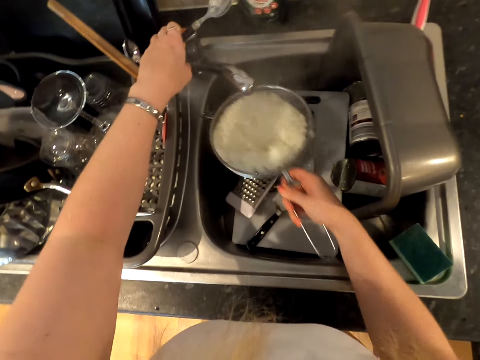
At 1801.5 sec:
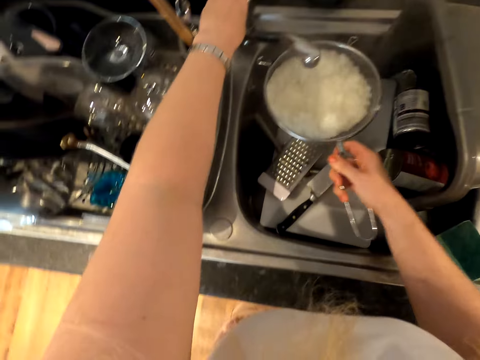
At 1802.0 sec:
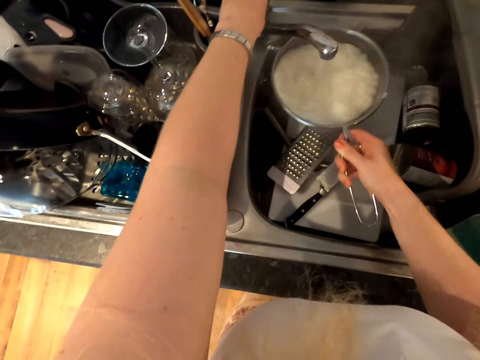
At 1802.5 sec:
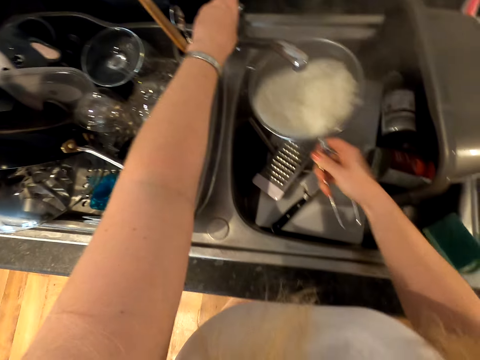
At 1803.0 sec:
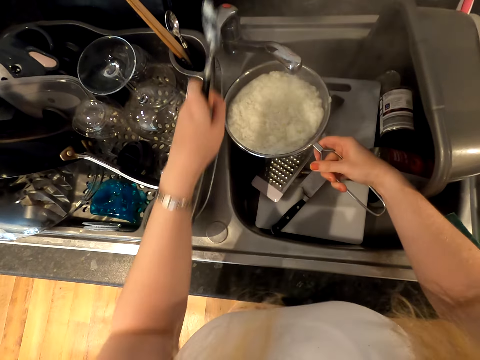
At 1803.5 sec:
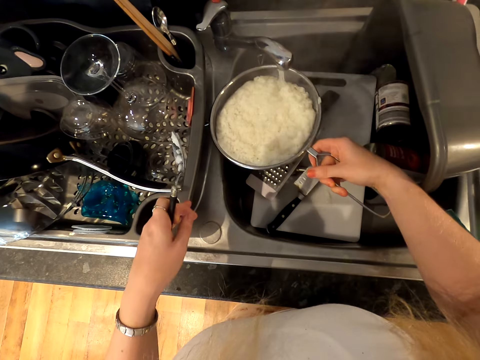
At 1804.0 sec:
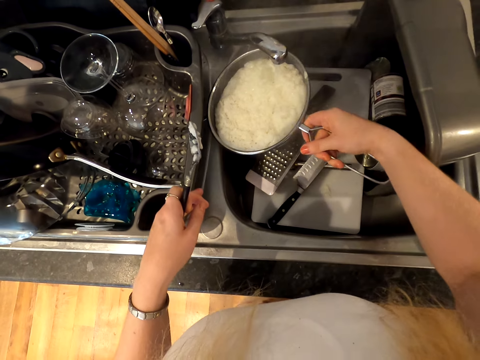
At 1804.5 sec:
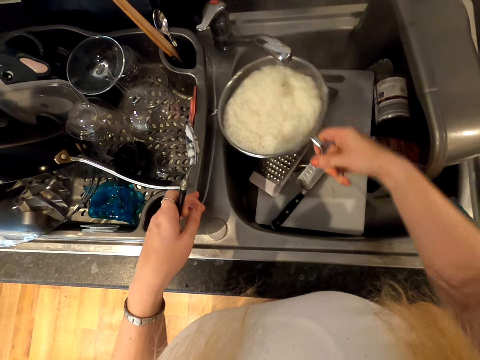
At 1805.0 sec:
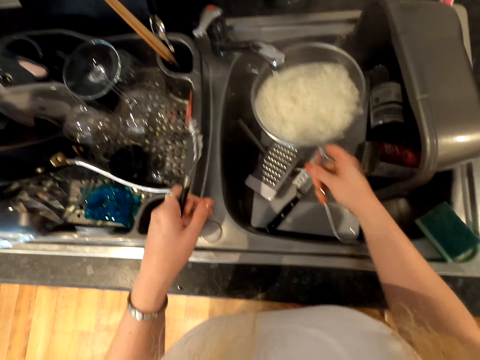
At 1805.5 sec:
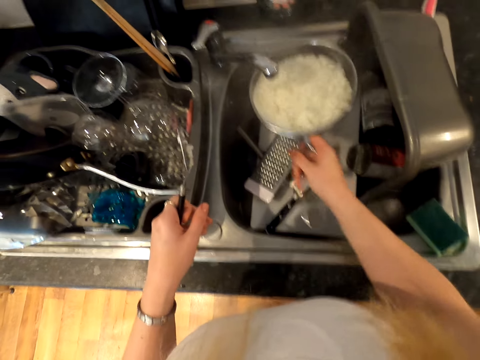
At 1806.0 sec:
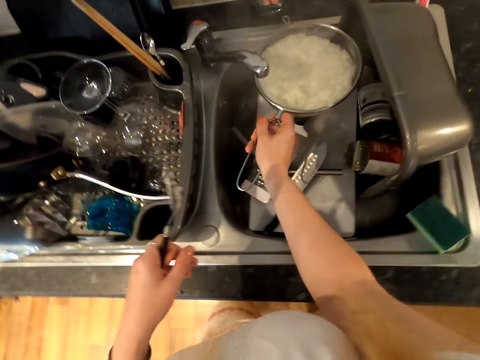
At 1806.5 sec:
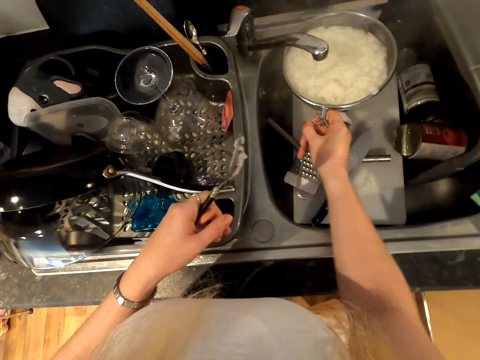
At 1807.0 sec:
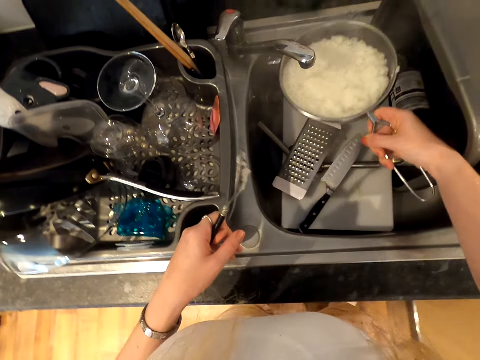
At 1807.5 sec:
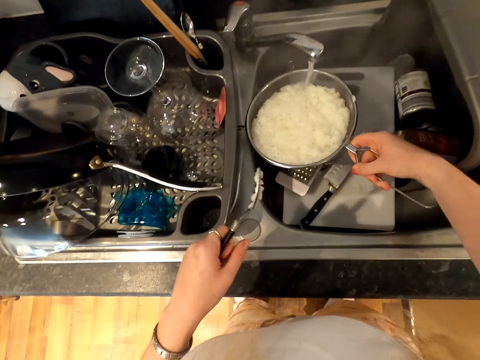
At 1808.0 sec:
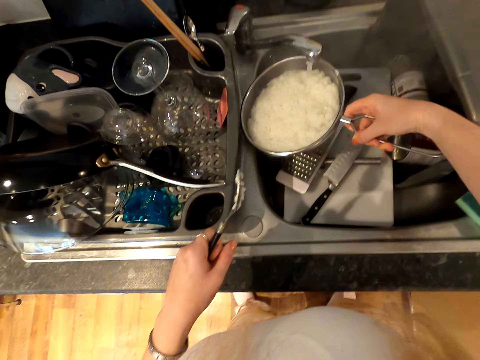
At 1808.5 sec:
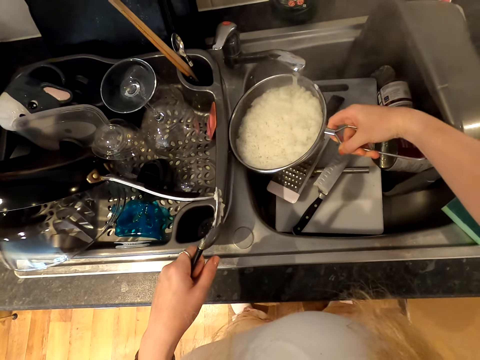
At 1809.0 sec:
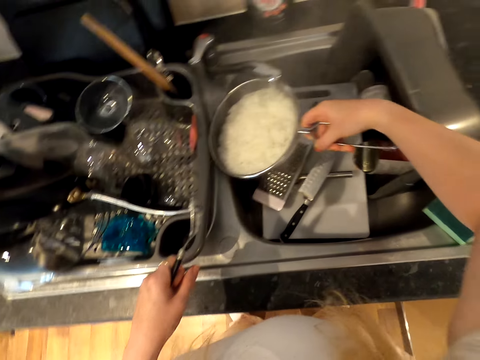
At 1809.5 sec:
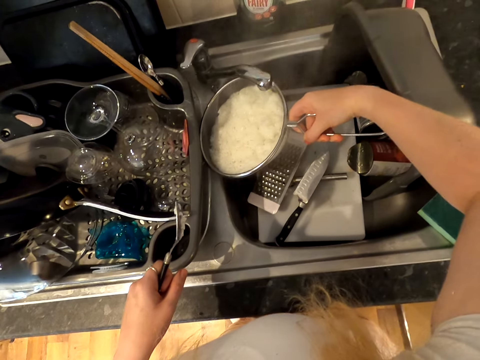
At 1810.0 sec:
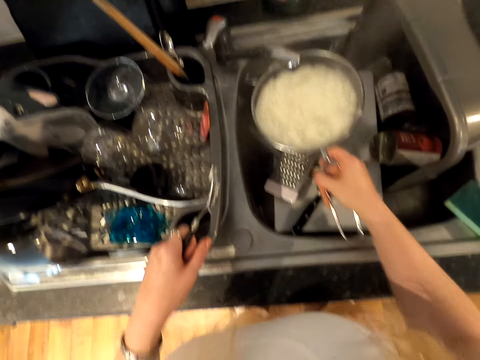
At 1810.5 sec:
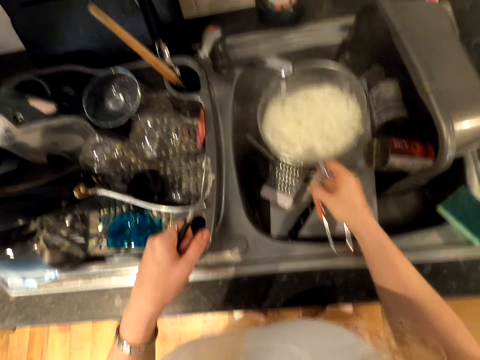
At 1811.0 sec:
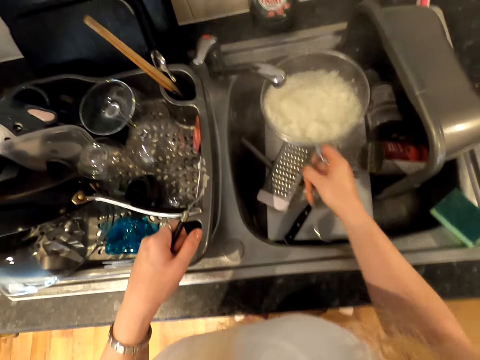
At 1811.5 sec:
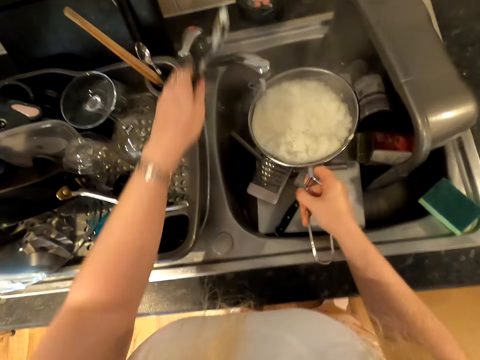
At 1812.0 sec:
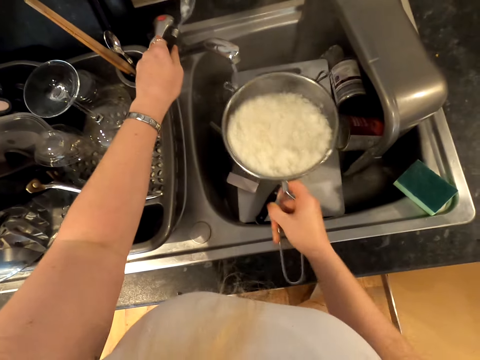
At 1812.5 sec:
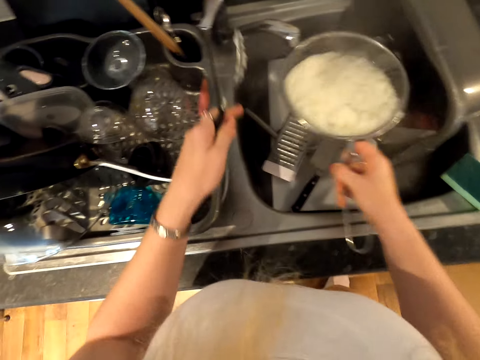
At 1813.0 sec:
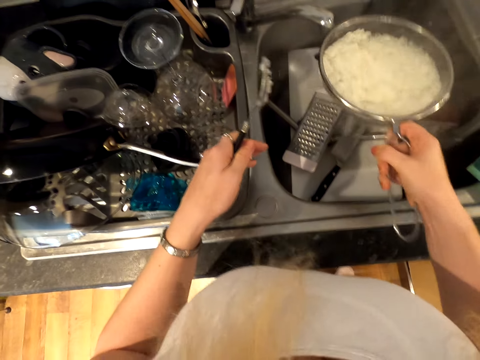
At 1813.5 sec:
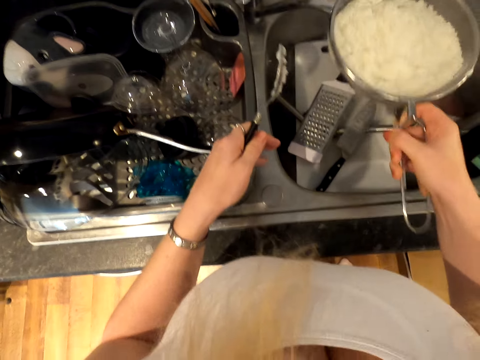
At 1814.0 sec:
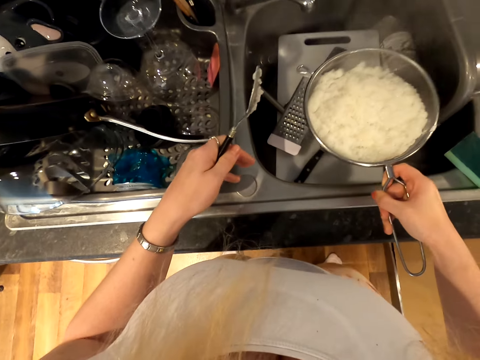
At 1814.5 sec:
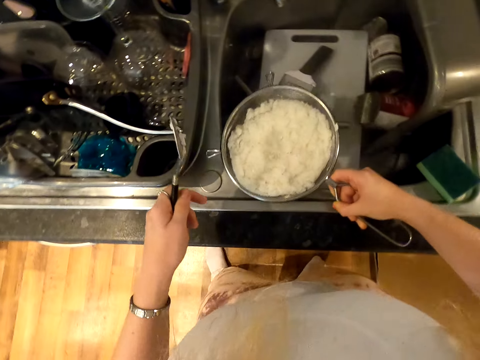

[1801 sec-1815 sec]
The camera wearer holds the tap. They shake the strainer. They shake the strainer again. They close the tap and shake the strainer.

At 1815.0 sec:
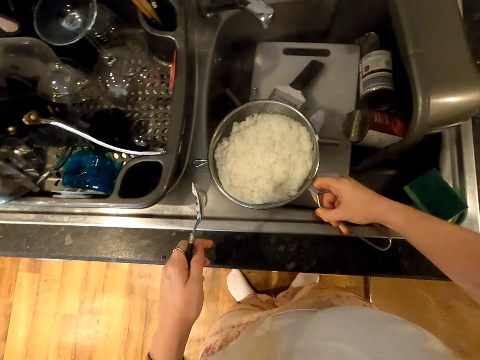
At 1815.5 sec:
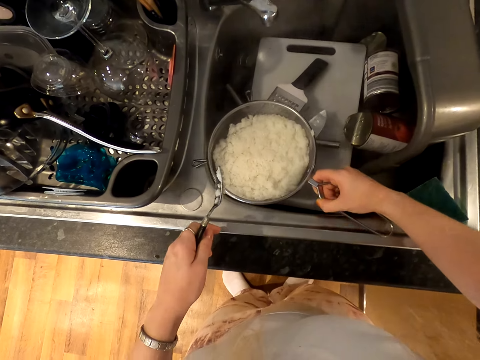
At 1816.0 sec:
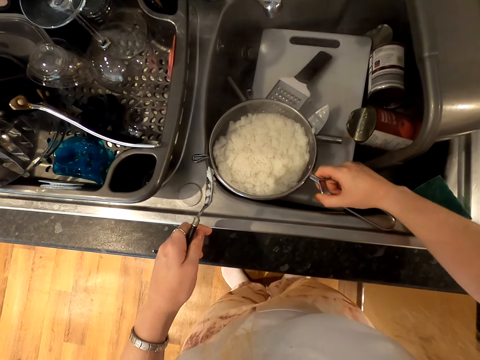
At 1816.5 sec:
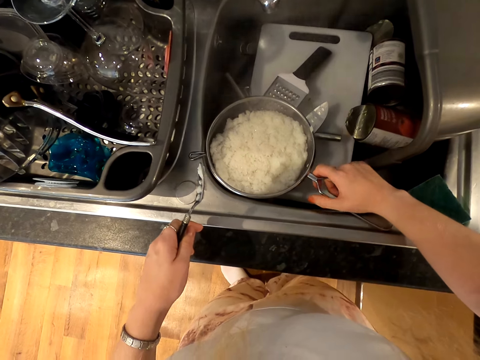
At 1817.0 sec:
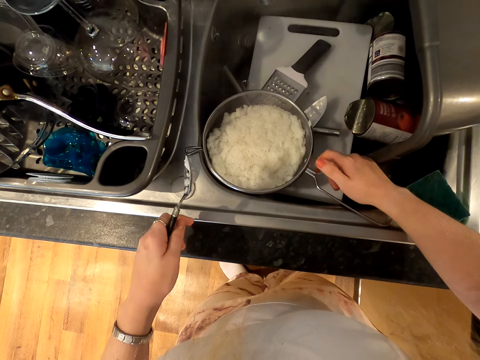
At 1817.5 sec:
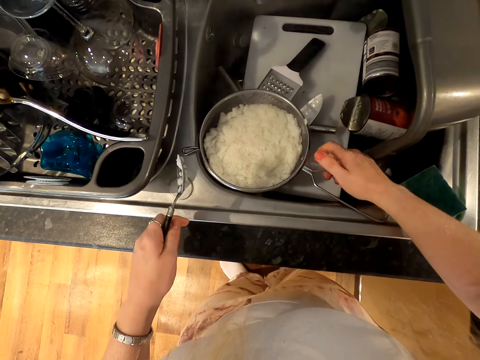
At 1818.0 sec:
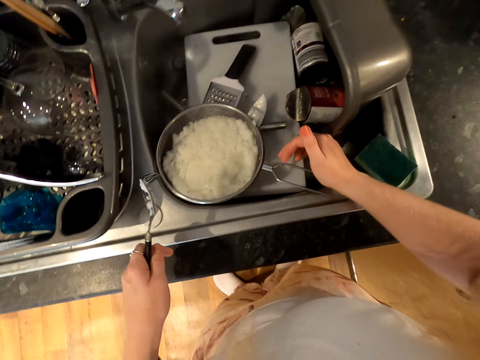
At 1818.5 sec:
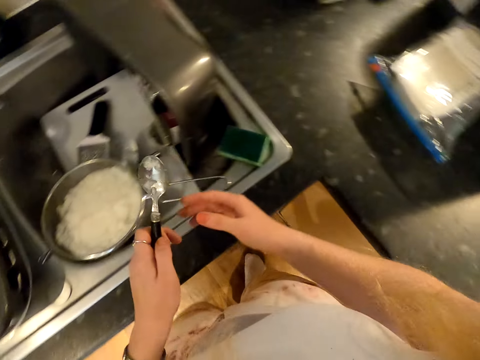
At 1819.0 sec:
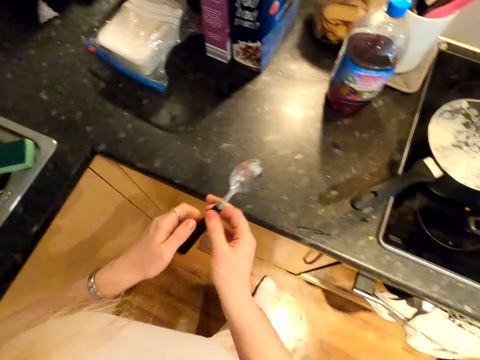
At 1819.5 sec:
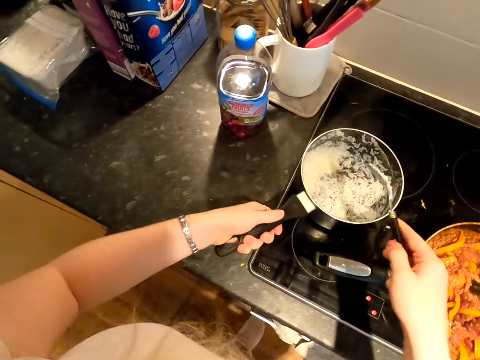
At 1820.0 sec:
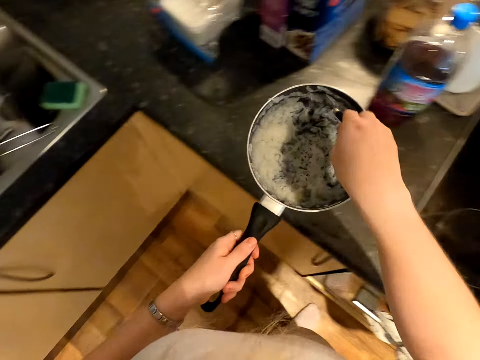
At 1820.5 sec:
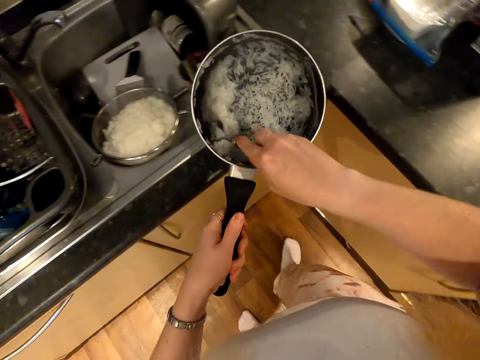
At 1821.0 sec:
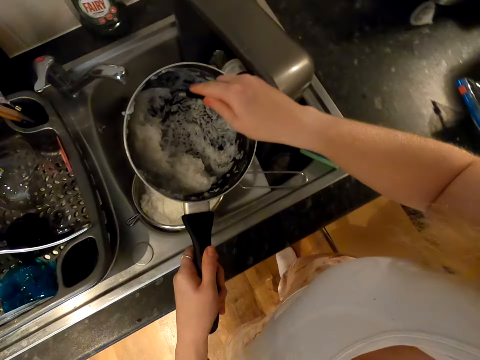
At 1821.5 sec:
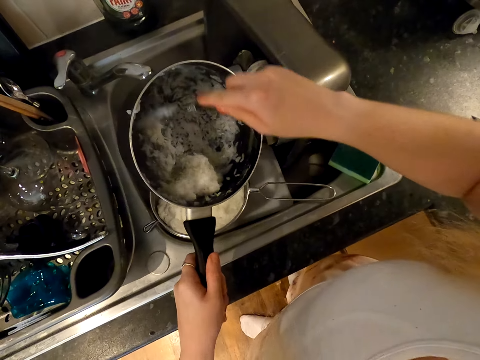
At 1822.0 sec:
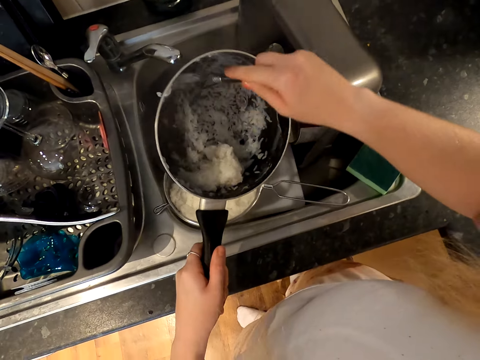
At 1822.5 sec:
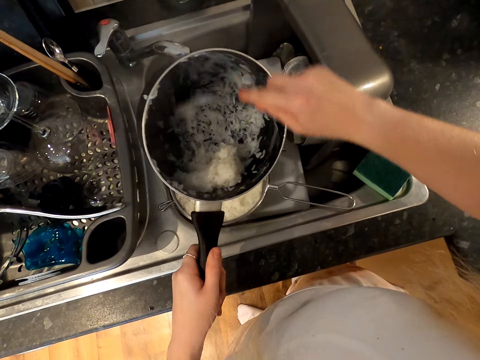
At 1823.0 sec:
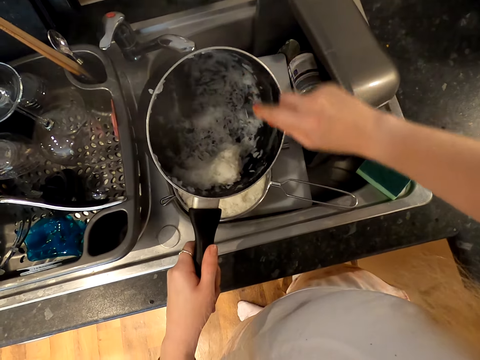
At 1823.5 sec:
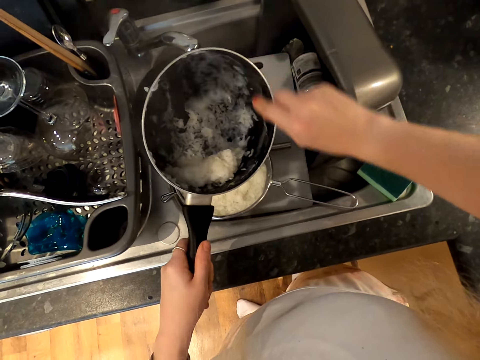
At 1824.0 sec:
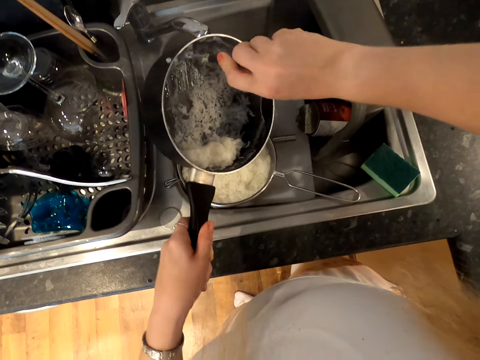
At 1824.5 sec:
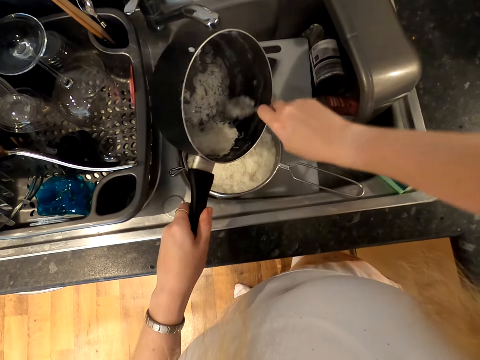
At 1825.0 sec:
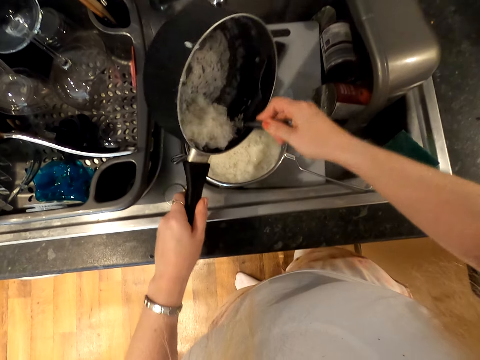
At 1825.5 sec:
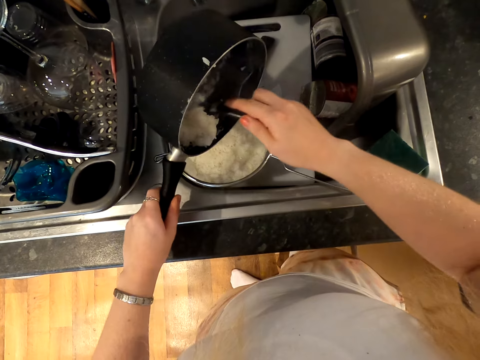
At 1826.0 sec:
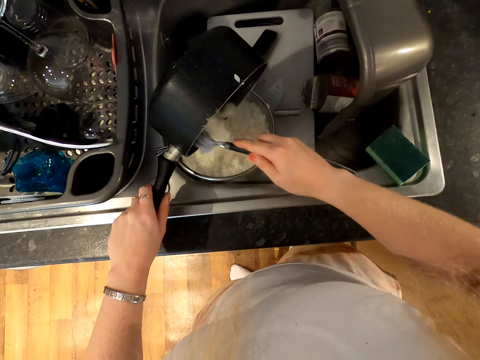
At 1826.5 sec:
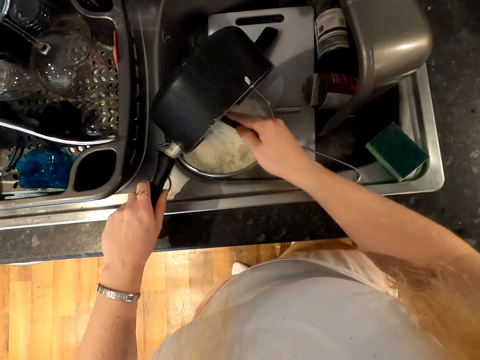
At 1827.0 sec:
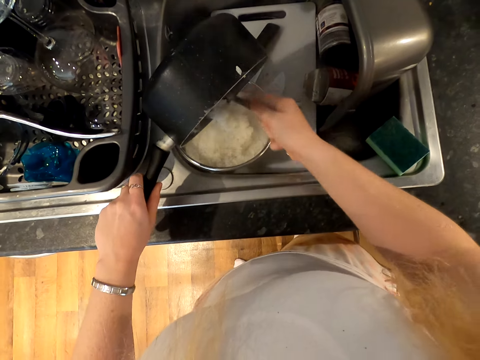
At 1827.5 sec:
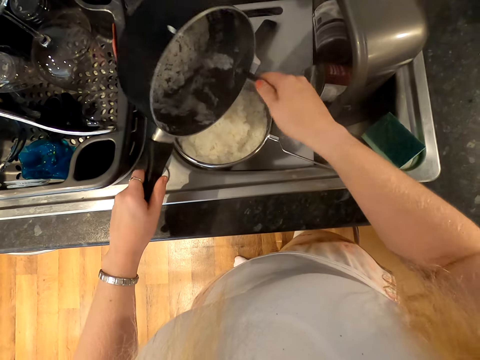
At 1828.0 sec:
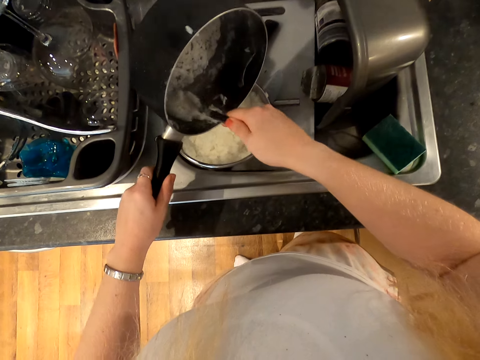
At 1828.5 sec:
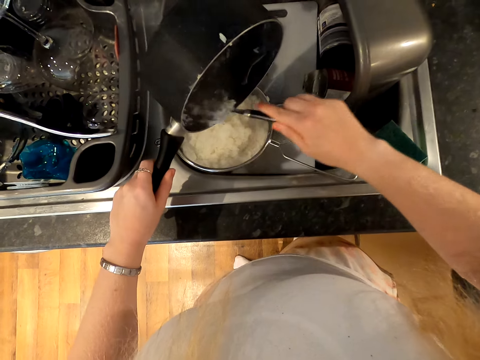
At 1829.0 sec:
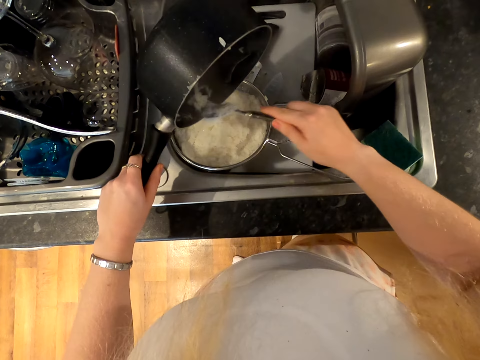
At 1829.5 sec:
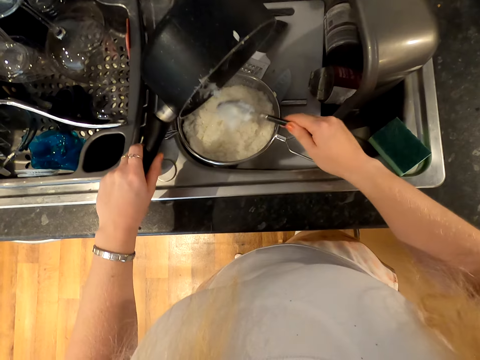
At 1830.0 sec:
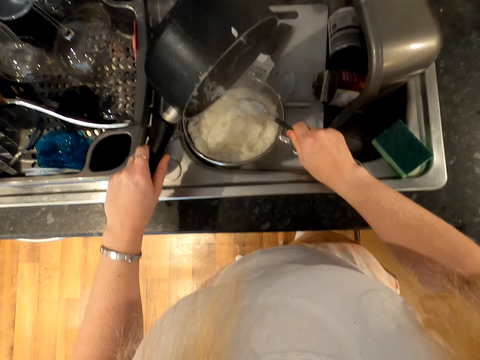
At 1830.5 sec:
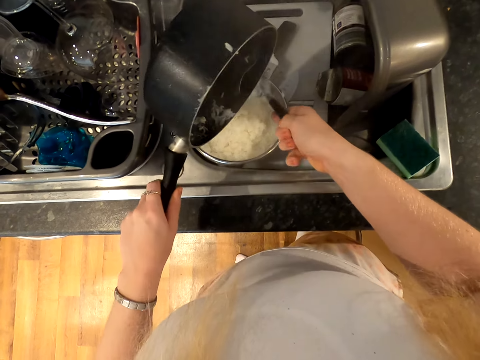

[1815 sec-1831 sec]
The camera wearer puts the strainer on the sink. They hold a spoon with the other hand. They pick up a cooking pot and scrape the cooking pot. They pour the rice on the sieve from the pan.
